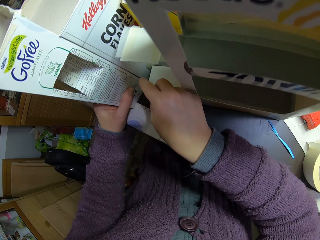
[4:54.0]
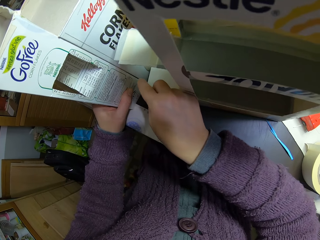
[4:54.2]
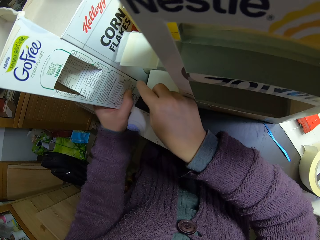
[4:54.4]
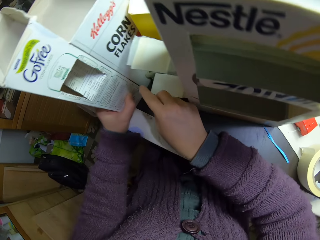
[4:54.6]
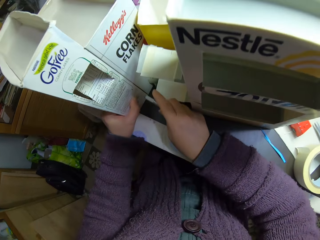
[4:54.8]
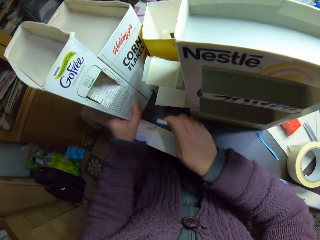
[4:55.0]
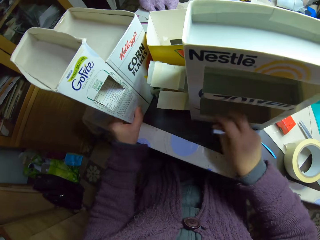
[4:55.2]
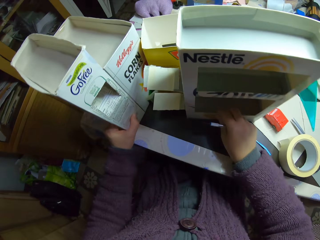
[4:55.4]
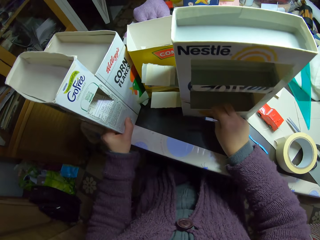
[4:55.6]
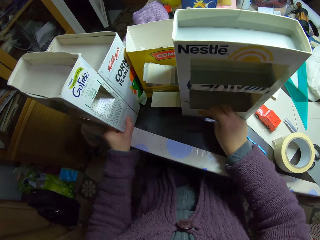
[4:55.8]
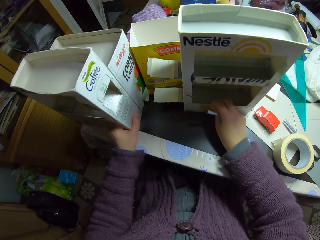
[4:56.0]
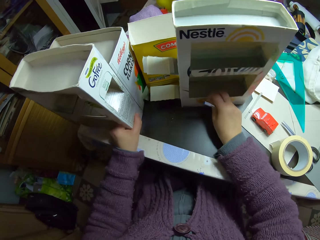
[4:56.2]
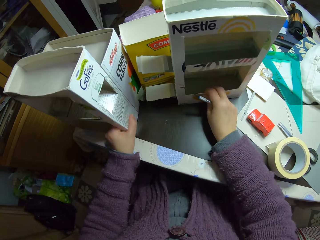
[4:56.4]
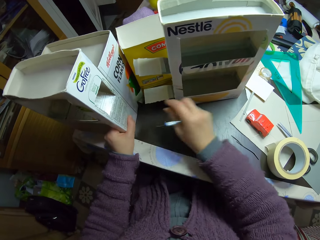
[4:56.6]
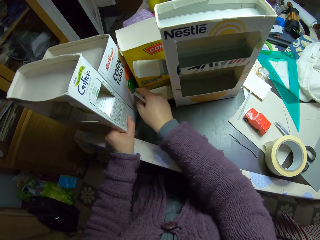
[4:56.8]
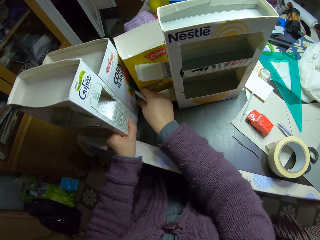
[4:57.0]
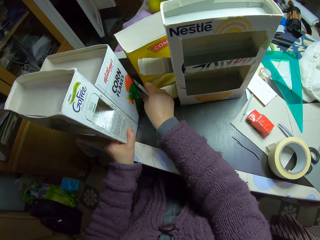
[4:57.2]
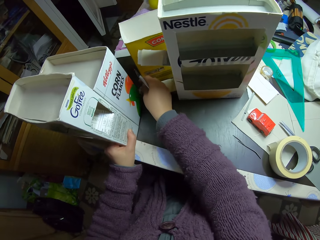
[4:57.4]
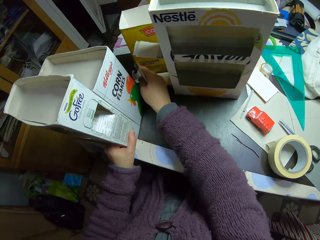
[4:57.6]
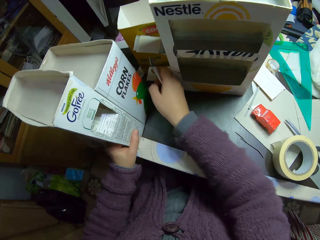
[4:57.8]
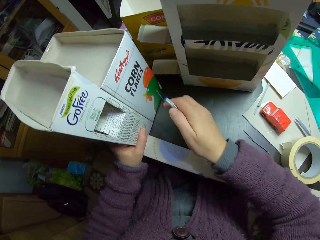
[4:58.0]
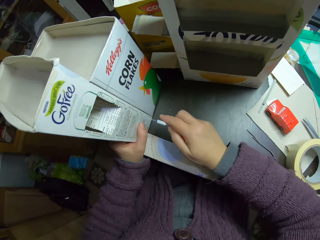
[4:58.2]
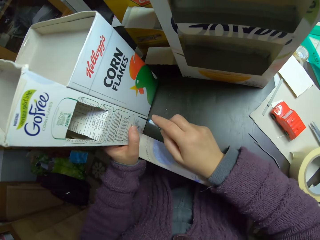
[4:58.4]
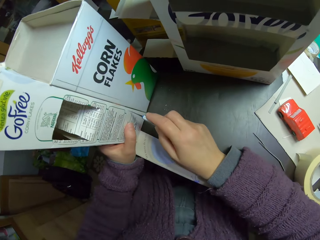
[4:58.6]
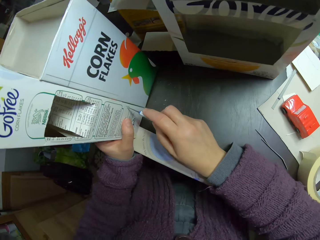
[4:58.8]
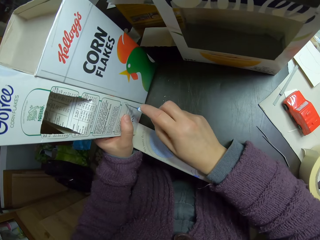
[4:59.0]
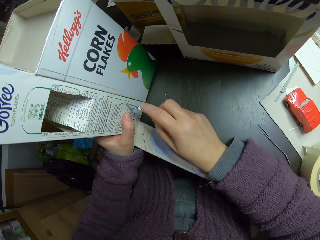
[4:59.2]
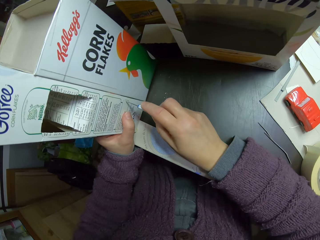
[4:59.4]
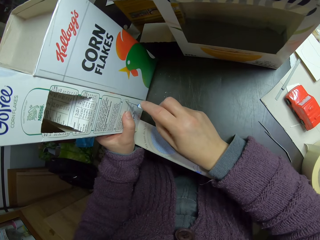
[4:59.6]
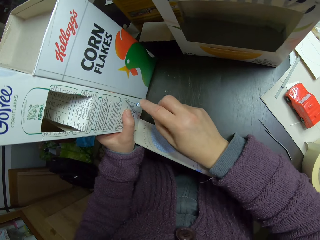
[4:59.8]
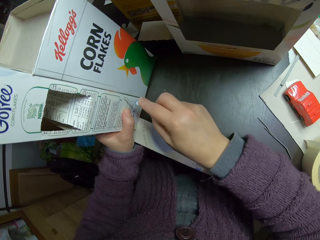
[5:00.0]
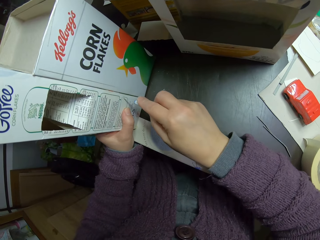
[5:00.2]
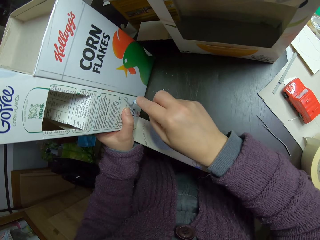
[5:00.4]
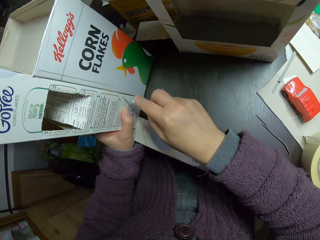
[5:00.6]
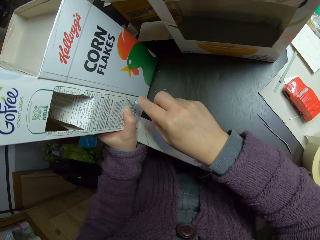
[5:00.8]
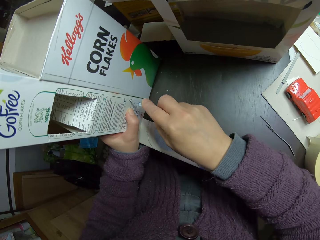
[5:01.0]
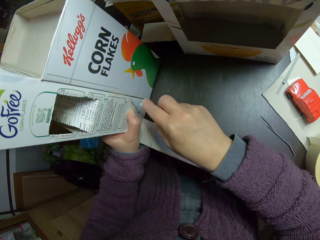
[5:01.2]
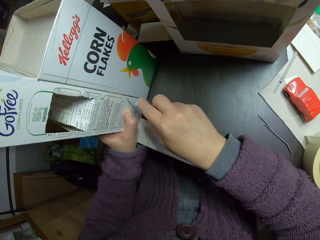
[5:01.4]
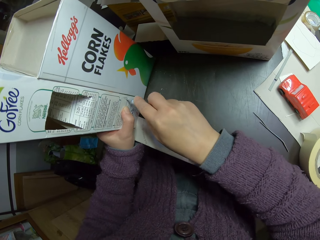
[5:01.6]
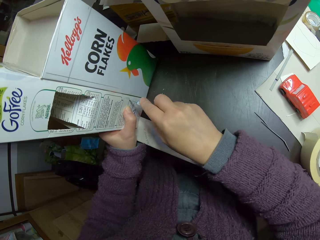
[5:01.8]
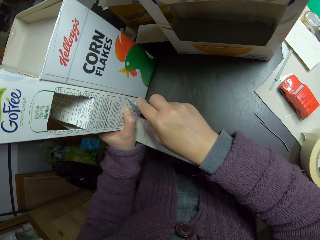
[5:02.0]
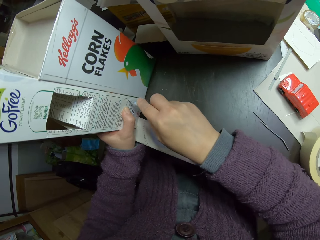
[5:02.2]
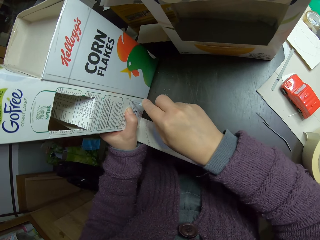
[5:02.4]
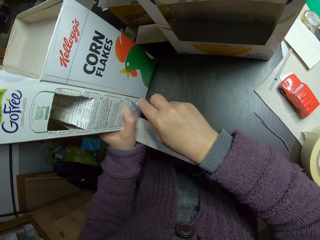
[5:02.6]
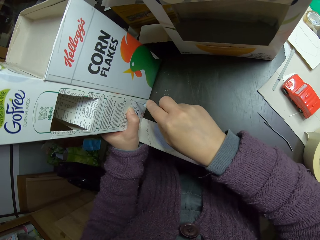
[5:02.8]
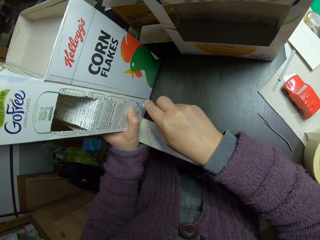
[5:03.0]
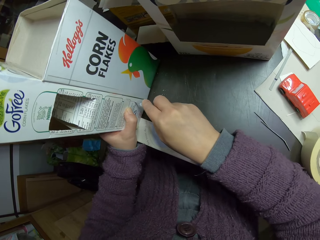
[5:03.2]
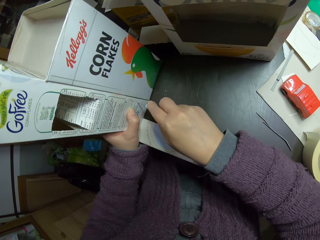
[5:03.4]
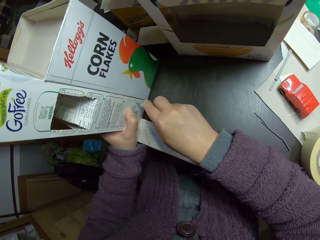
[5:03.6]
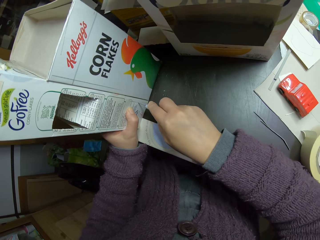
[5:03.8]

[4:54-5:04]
The camera wearer pulls the craft knife off the craft box. He holds the craft boxes with both hands. He pushes the craft boxes behind. He adjusts the other carton with his right hand. He pulls a craft box. He pushes the box behind. He cuts the craft box with the craft knife. He traces a part of the carton with the utility knife in his right hand.

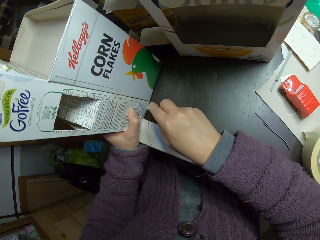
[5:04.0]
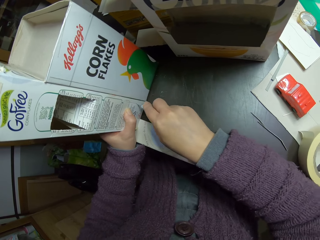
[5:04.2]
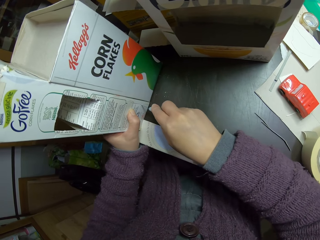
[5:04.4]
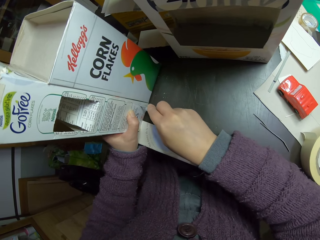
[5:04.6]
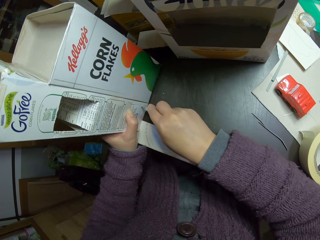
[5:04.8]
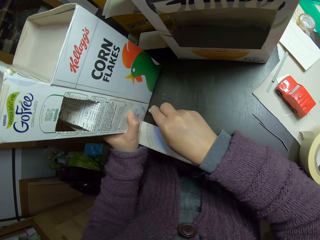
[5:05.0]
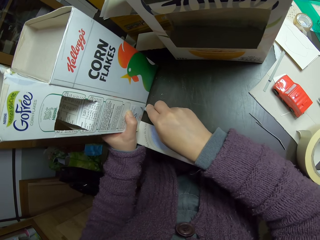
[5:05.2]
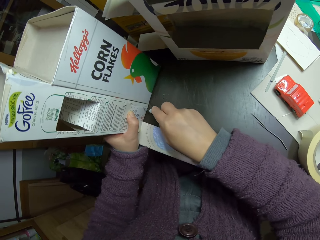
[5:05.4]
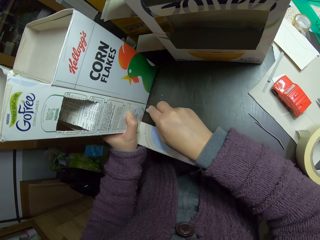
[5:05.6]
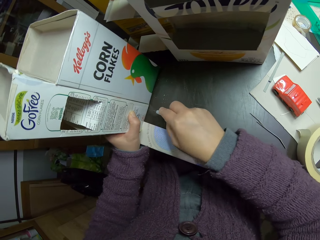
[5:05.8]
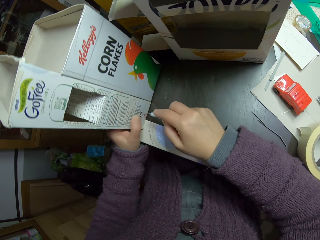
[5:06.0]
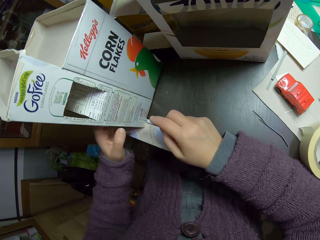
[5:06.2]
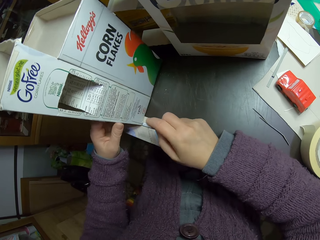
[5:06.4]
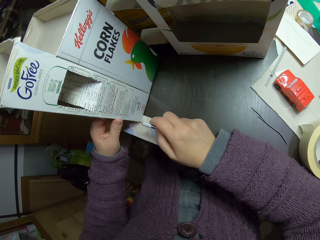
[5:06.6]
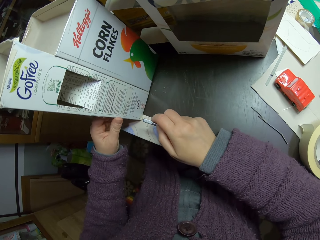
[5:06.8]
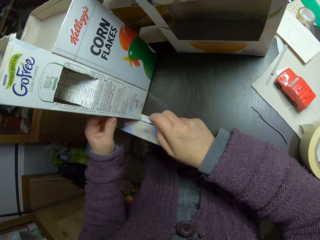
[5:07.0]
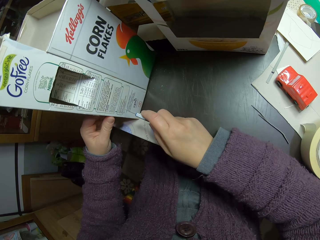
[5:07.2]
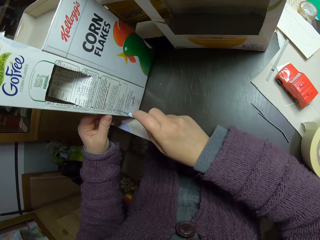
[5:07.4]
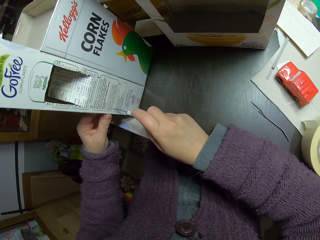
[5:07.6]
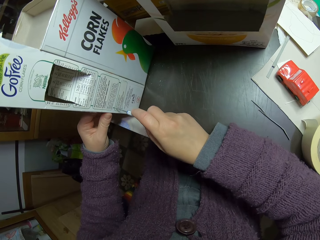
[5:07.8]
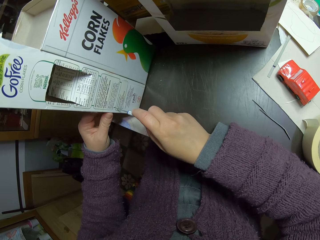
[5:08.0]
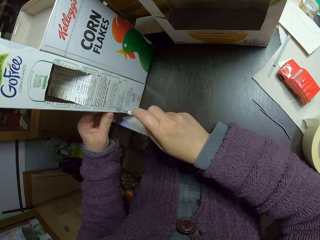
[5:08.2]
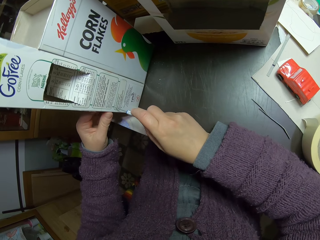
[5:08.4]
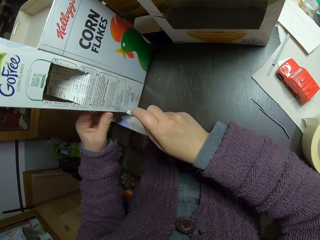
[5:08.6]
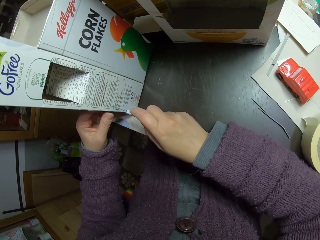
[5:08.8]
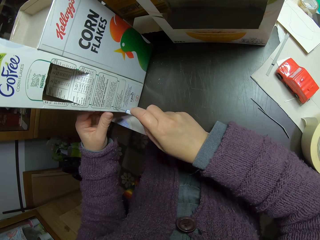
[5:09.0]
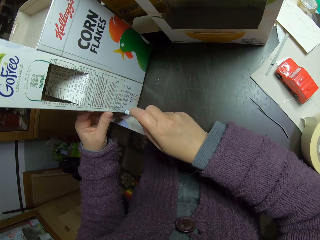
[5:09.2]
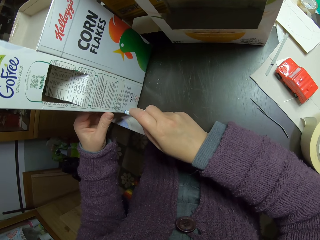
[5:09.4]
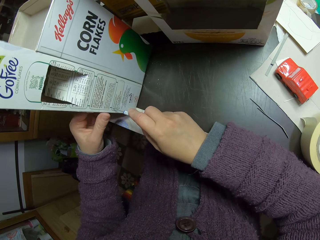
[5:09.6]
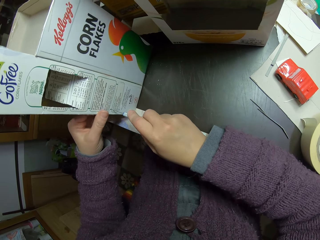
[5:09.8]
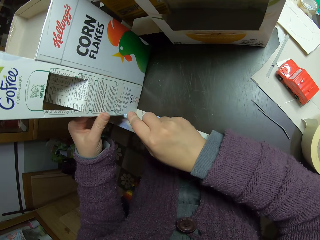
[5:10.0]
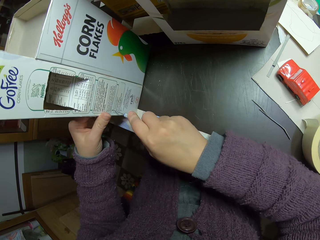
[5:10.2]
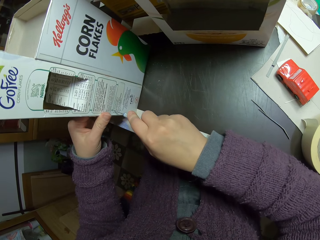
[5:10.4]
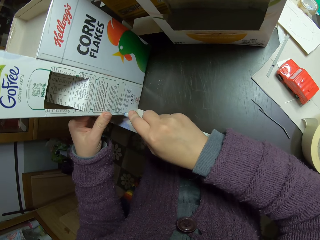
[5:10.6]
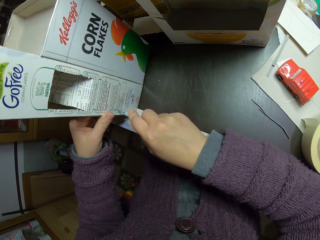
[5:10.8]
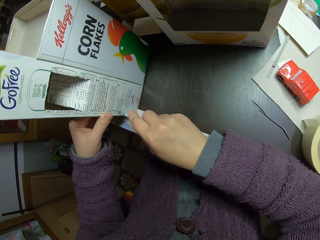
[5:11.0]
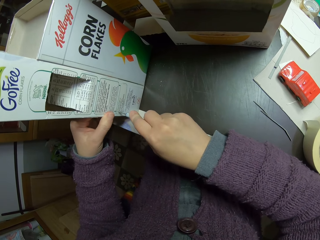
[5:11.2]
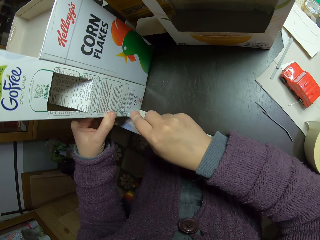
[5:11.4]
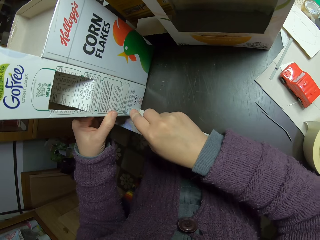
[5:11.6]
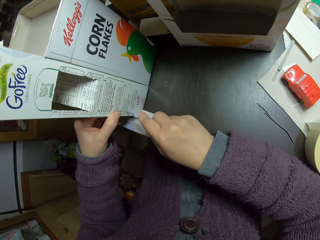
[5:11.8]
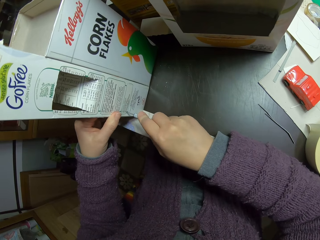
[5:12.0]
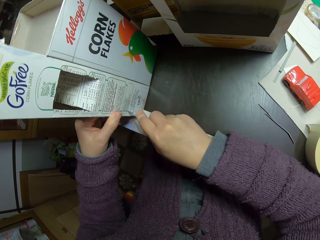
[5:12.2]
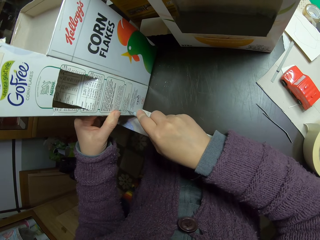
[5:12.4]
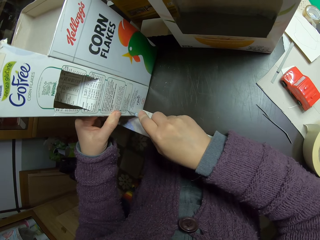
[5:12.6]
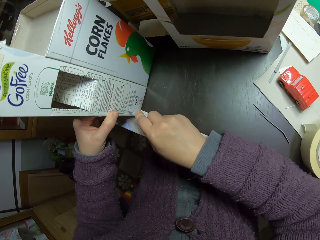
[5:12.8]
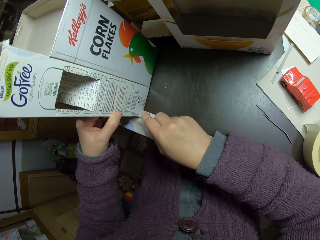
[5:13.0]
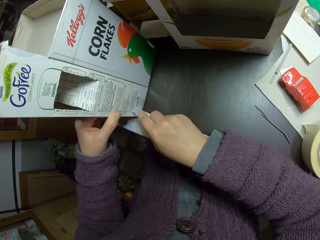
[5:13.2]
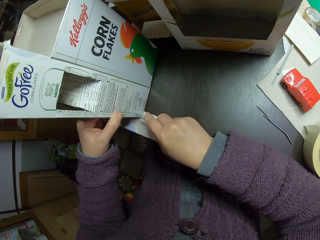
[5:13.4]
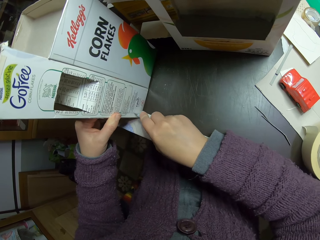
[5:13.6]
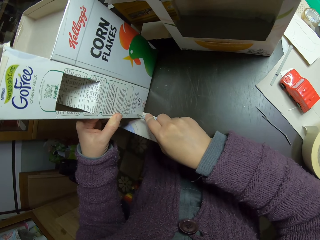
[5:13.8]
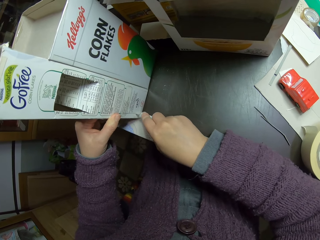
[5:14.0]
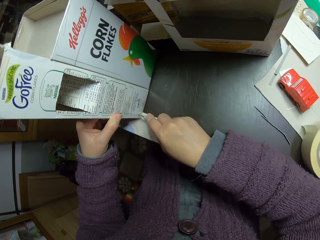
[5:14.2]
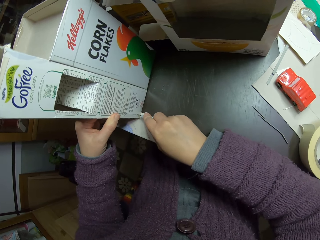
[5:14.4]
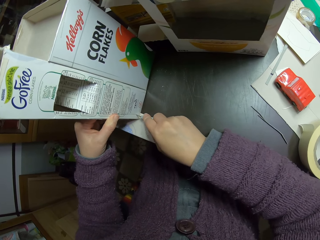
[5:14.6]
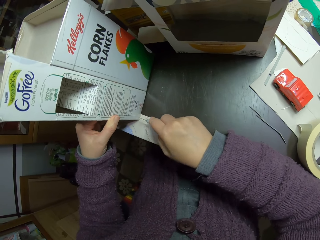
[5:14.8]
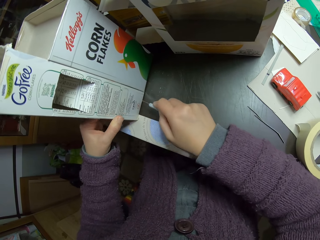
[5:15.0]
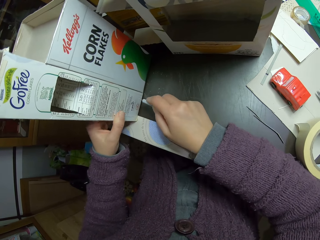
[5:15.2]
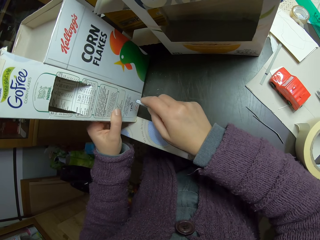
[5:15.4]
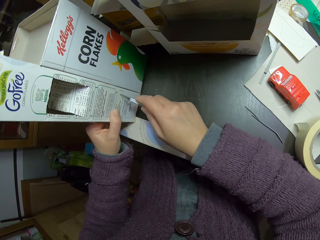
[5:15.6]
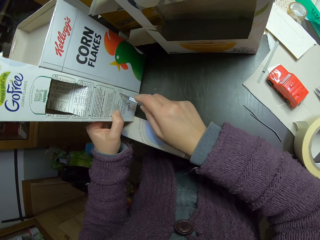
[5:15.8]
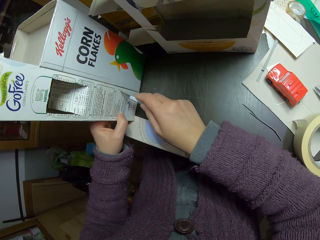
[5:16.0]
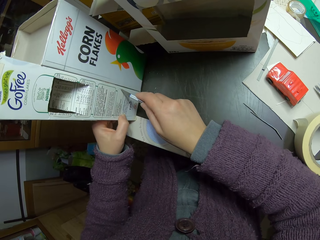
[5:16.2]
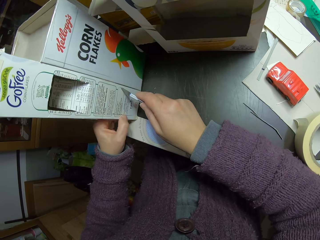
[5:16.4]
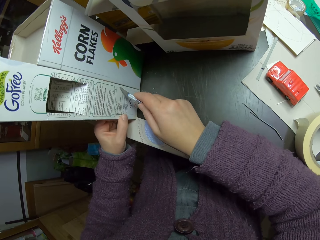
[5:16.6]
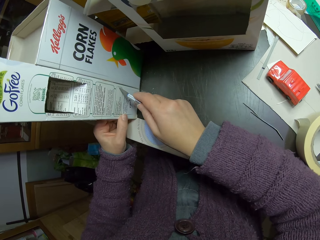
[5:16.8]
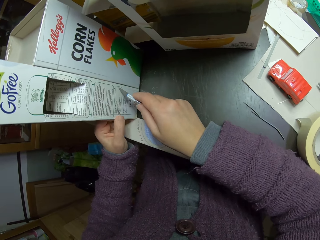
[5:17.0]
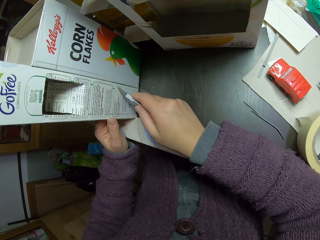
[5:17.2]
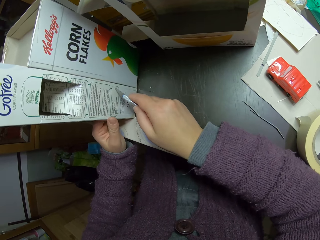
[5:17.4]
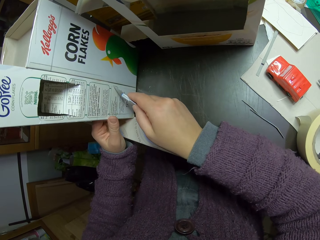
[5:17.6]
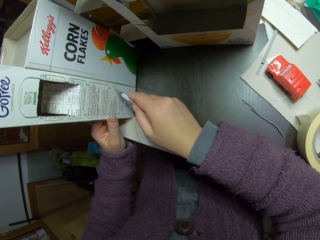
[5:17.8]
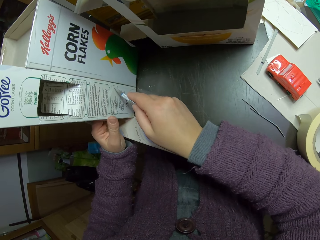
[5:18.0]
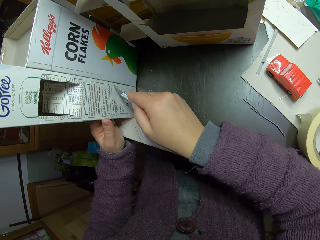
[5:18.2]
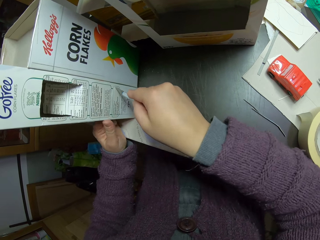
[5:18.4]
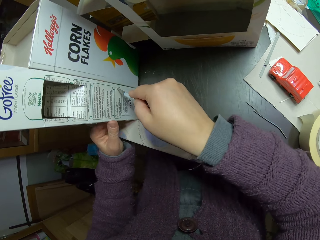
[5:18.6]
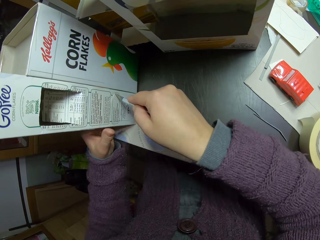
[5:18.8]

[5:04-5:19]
The camera wearer pulls the craft knife off the craft box. They cut the craft box with the craft knife. They pull the craft knife off the craft box. They cut the craft box with the craft knife.
